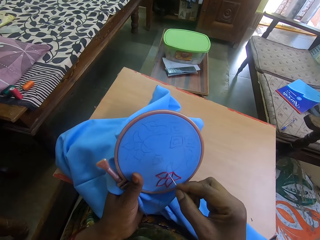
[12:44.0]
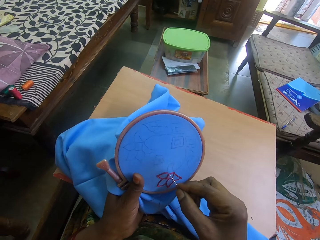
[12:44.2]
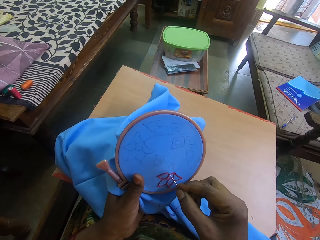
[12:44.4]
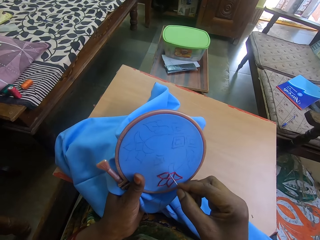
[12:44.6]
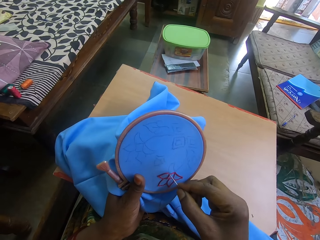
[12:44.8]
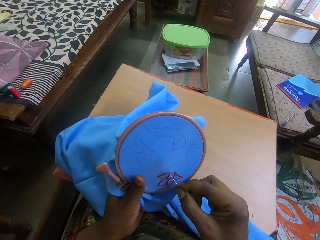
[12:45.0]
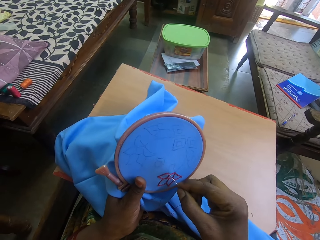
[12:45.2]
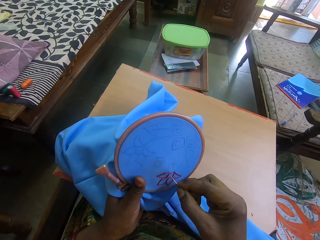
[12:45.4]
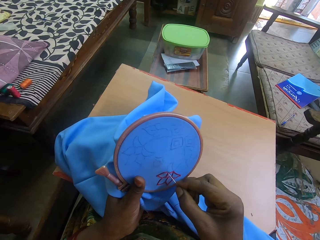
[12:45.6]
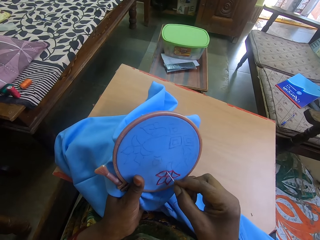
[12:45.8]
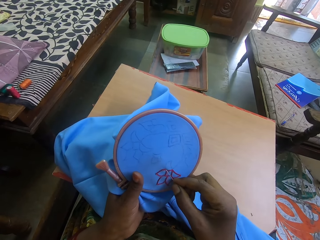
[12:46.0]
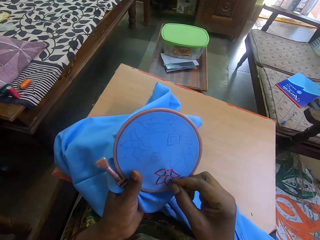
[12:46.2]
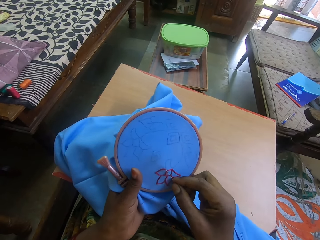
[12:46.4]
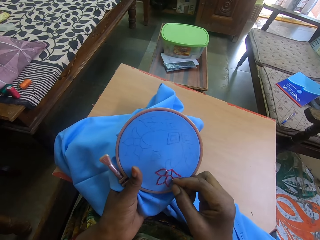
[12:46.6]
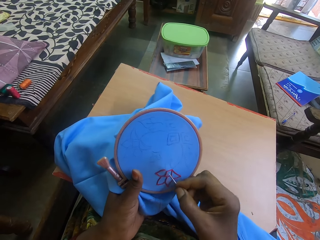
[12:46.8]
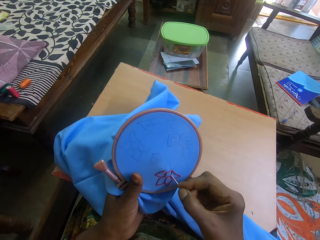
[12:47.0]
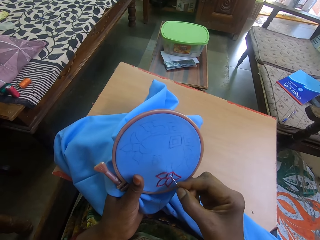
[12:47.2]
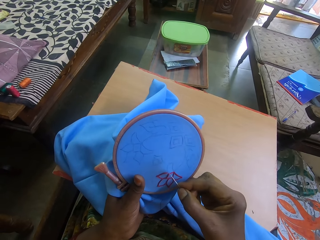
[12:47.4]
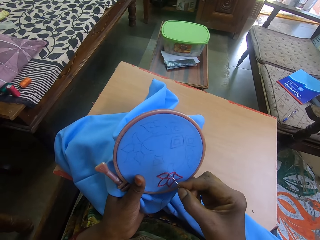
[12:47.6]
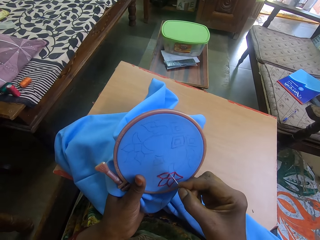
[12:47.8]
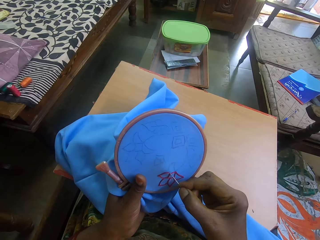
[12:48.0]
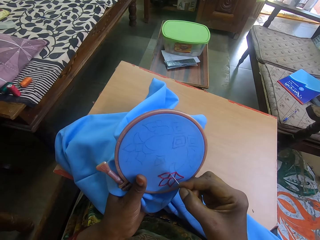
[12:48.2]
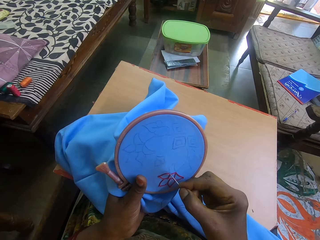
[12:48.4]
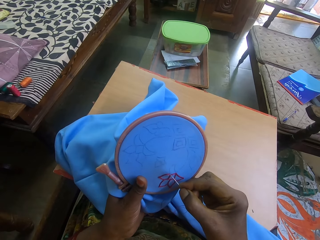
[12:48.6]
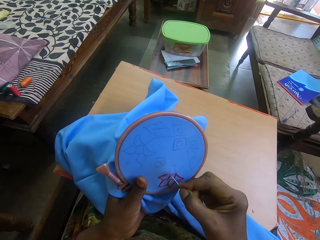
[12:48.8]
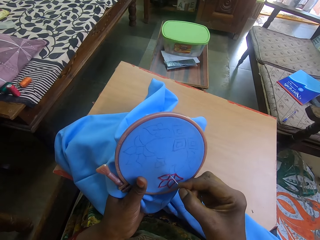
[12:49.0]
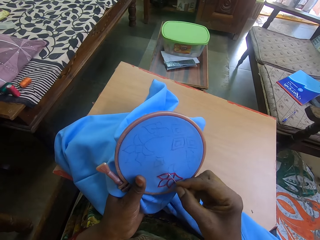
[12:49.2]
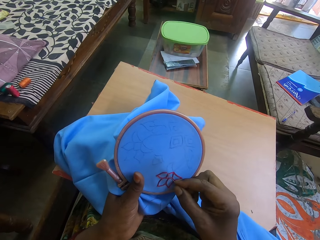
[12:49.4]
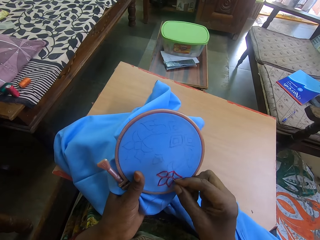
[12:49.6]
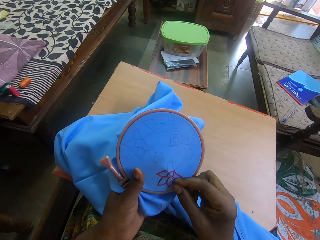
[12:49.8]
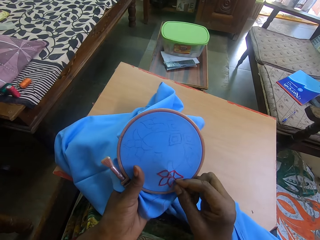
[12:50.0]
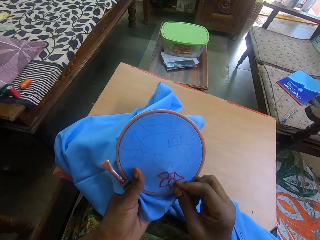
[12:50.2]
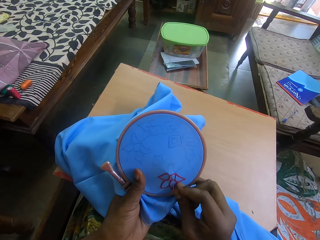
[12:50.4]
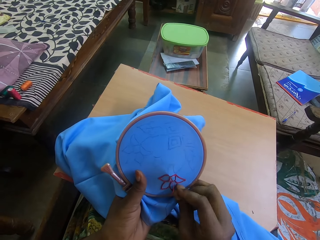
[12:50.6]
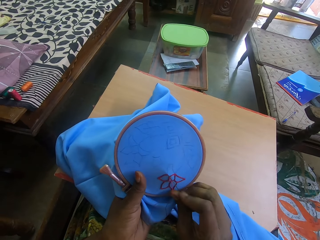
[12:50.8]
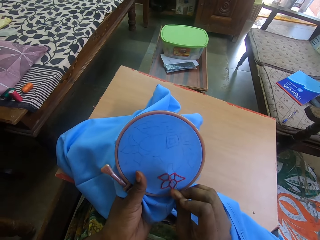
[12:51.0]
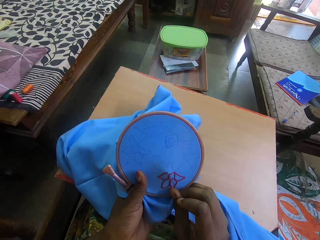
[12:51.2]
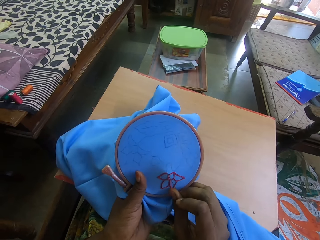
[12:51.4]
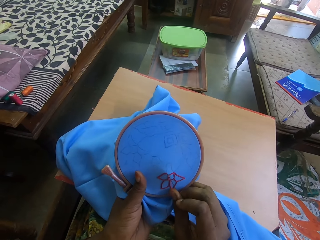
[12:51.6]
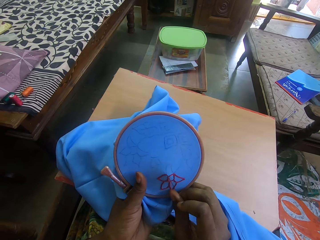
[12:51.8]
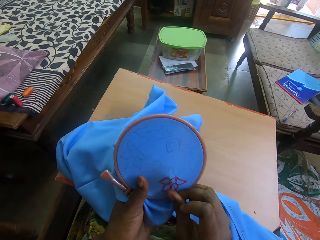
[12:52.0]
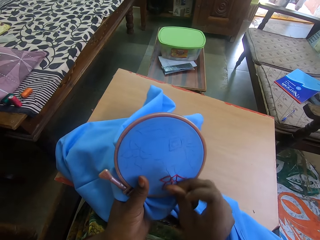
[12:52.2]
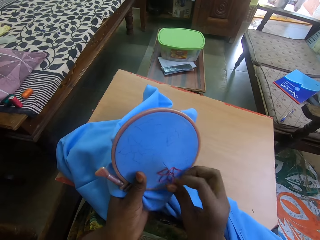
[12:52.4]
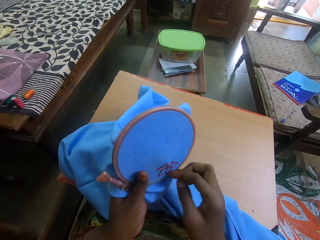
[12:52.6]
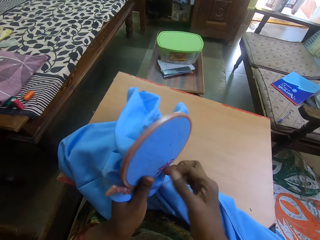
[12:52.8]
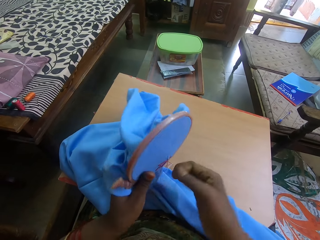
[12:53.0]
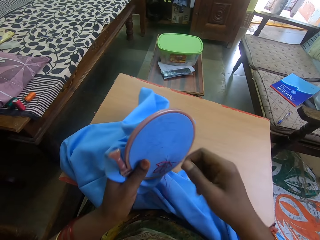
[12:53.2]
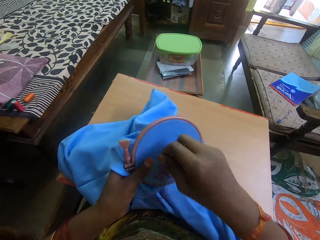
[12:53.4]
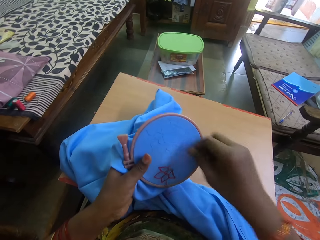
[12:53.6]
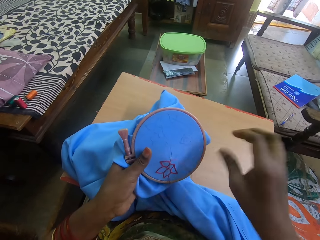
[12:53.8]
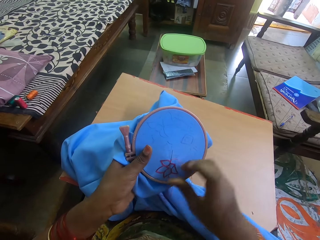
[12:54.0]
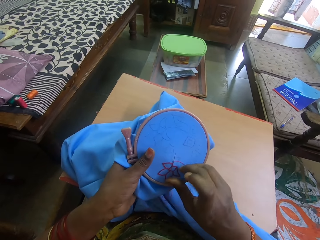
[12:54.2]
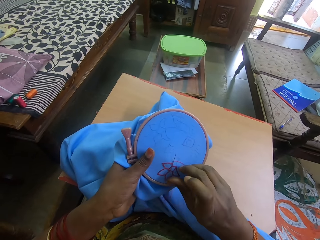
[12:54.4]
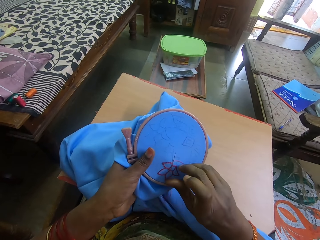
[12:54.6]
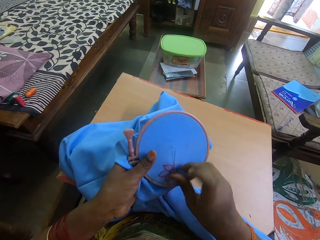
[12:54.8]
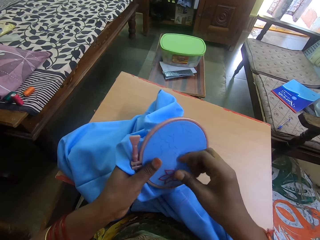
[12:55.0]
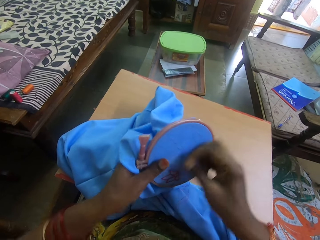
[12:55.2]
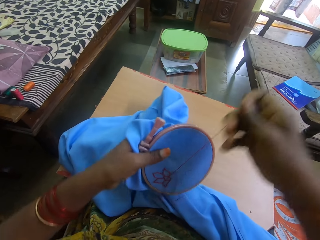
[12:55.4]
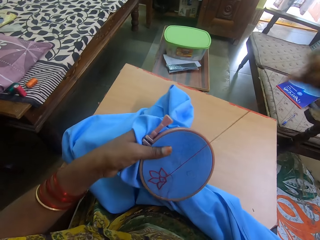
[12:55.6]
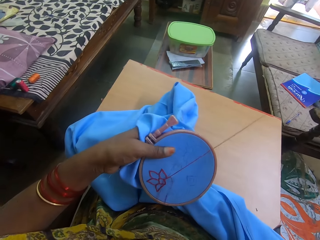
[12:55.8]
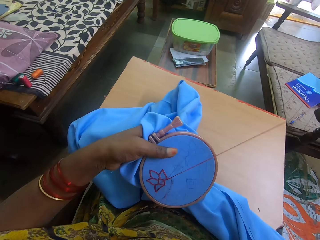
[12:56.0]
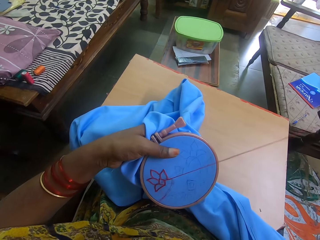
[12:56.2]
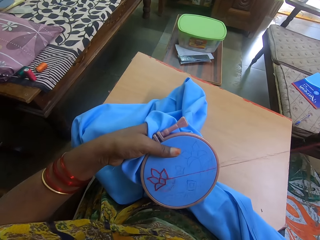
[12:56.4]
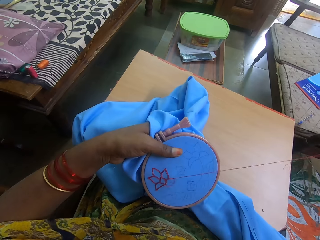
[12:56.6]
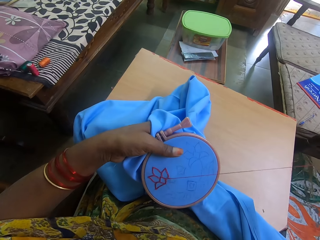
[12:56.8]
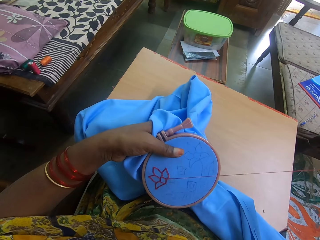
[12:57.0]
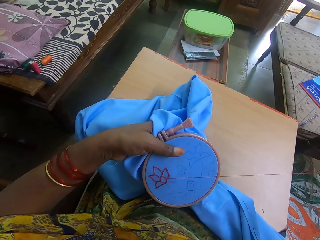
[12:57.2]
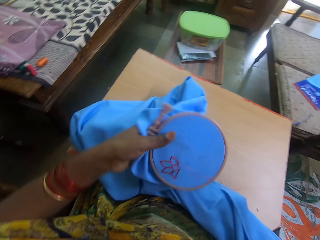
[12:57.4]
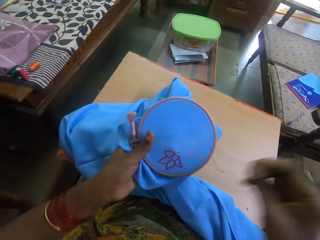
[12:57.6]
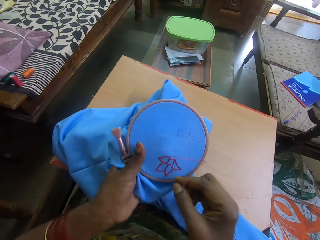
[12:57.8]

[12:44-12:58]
The camera wearer stitches the cloth with the needle. They adjust the thread, adjust the needle and pull the thread.

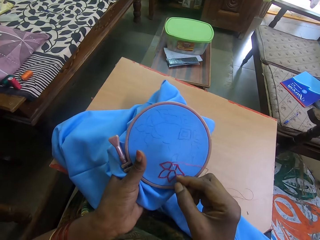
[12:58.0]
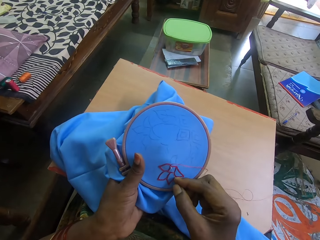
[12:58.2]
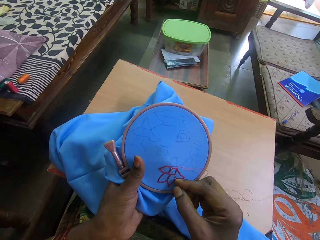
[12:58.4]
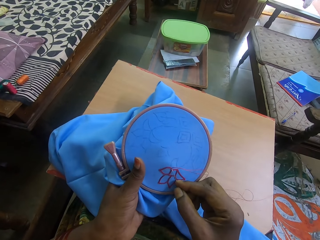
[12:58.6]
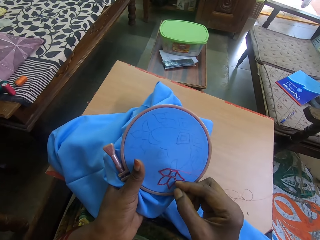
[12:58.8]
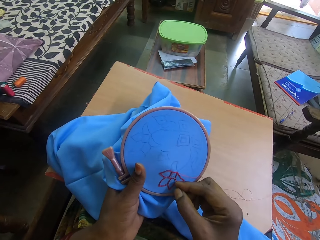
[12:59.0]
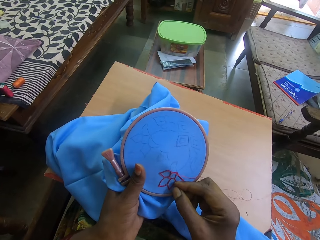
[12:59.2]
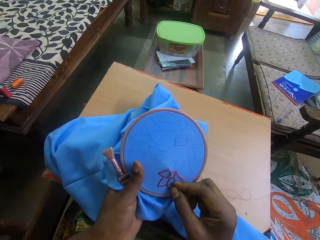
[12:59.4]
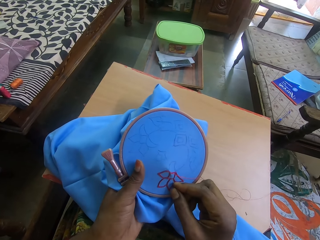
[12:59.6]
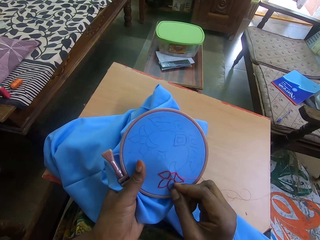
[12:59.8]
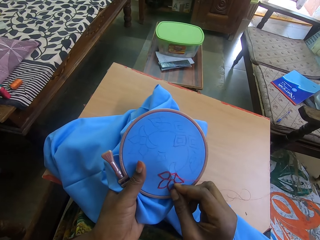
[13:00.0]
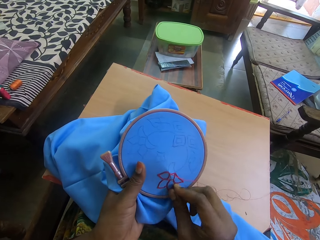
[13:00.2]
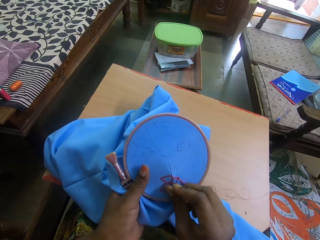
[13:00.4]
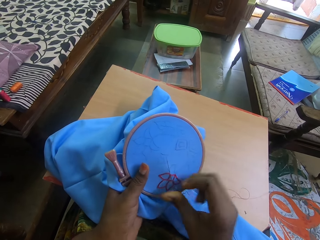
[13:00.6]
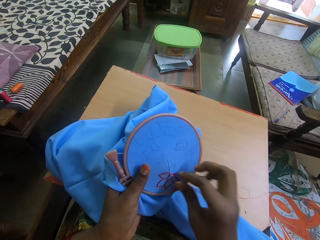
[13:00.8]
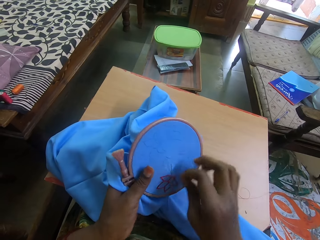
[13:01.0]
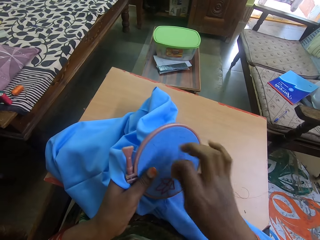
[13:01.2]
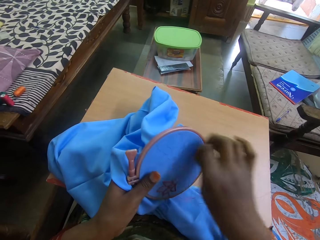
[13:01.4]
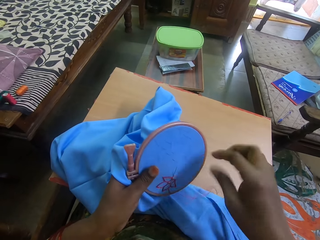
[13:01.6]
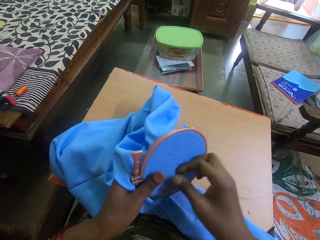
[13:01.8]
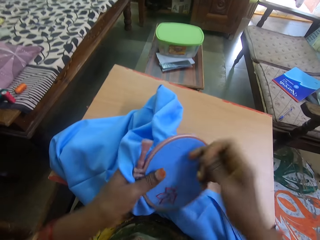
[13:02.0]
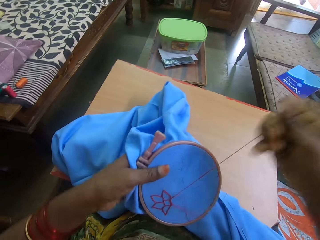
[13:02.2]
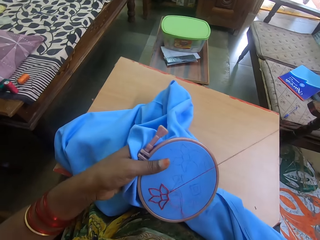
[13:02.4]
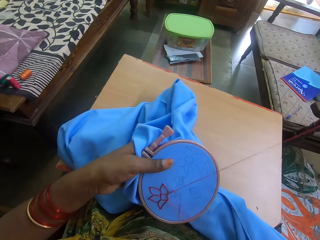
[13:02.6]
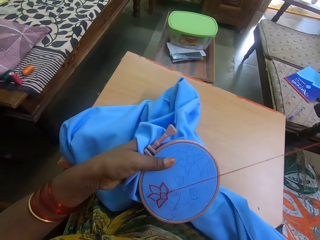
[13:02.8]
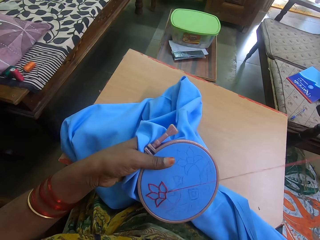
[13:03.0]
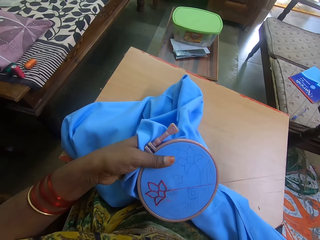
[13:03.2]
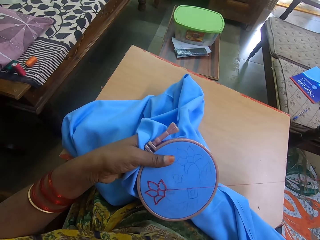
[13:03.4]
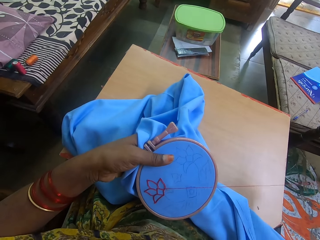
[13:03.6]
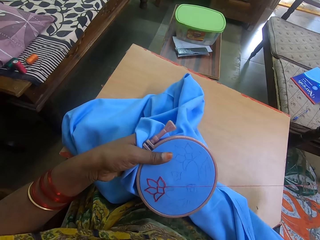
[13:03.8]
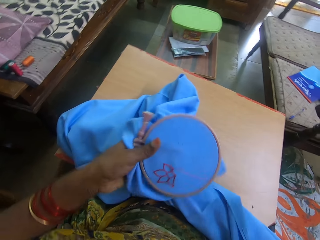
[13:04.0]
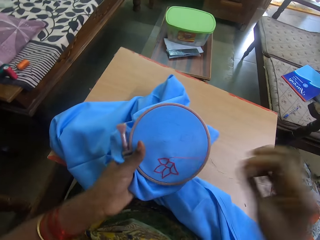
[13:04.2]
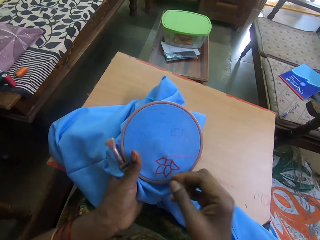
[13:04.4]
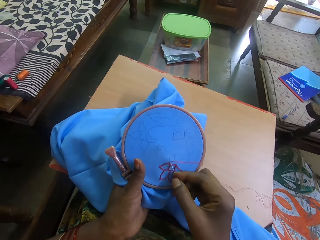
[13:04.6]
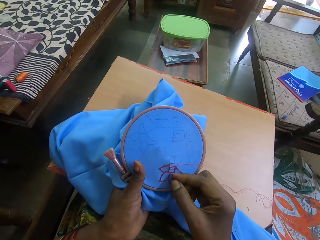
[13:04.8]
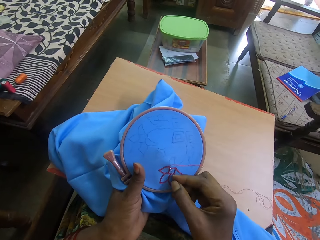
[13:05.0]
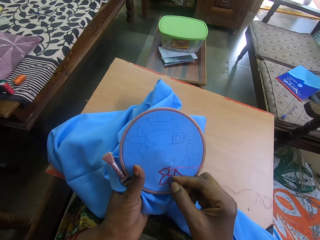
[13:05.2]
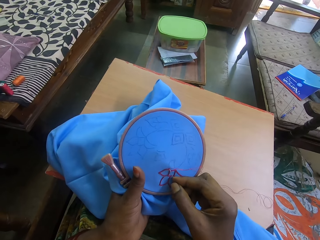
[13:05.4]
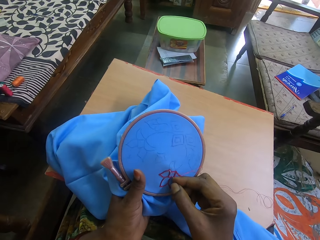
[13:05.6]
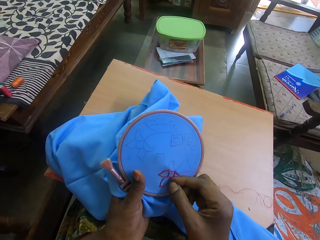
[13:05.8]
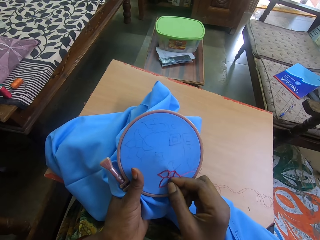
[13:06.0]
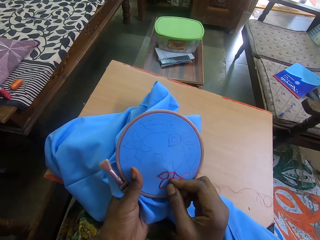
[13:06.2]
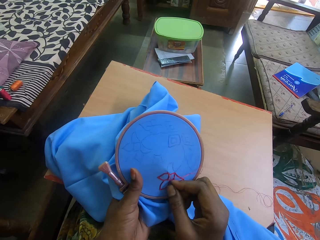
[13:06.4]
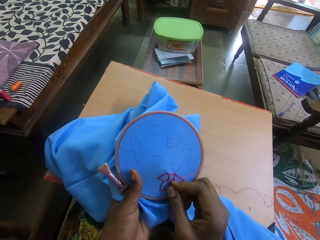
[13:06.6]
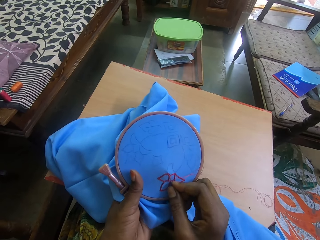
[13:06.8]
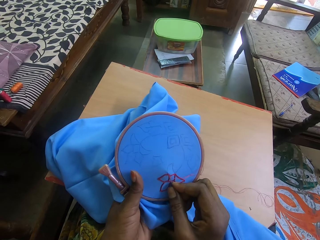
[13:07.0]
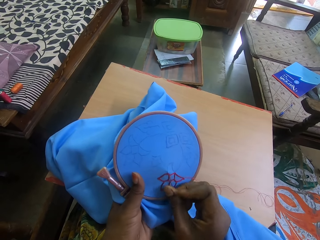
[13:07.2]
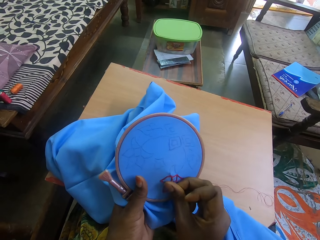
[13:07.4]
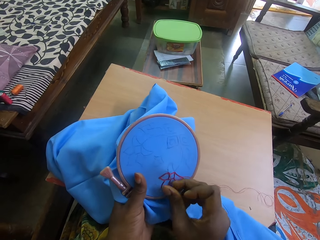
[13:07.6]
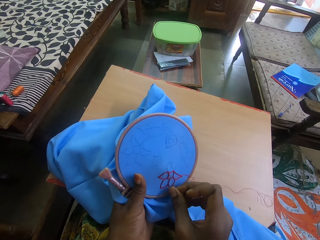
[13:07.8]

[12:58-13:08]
The camera wearer stitches the cloth. They adjust the thread, pull the thread and stitch the cloth.
